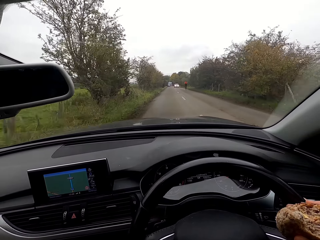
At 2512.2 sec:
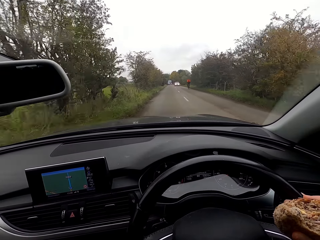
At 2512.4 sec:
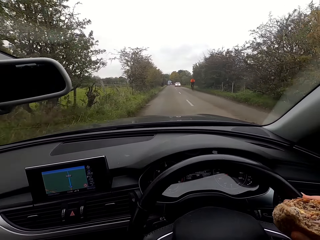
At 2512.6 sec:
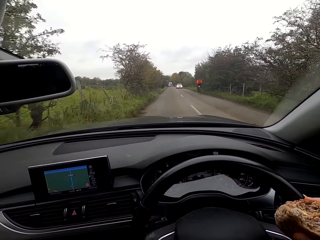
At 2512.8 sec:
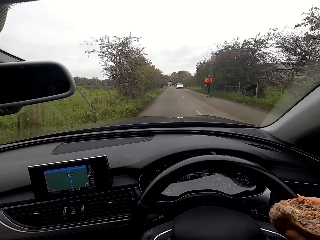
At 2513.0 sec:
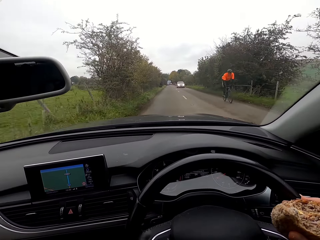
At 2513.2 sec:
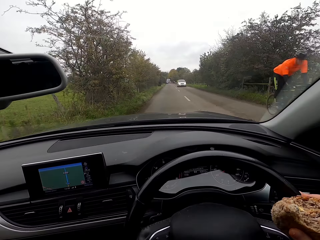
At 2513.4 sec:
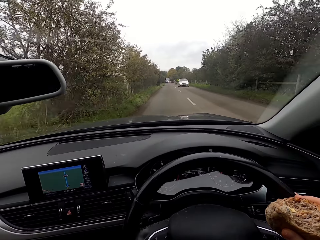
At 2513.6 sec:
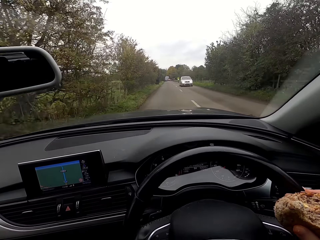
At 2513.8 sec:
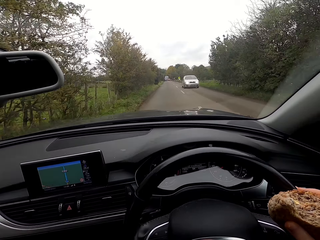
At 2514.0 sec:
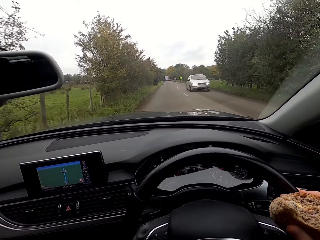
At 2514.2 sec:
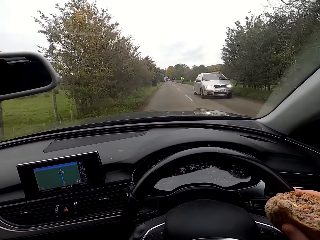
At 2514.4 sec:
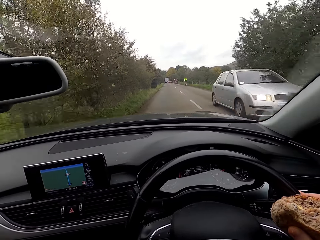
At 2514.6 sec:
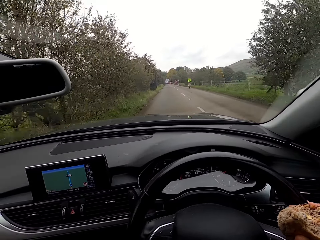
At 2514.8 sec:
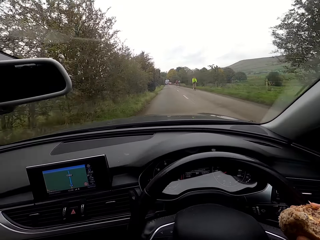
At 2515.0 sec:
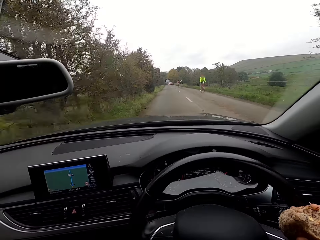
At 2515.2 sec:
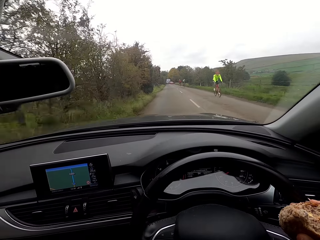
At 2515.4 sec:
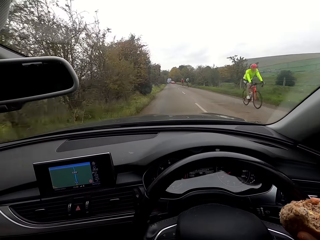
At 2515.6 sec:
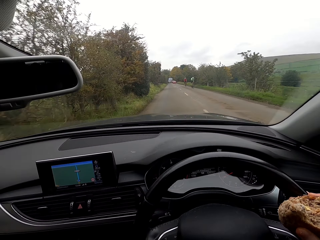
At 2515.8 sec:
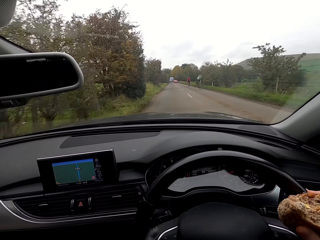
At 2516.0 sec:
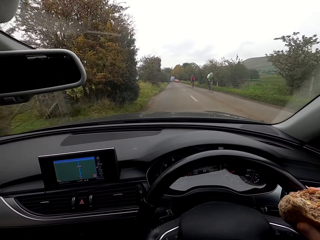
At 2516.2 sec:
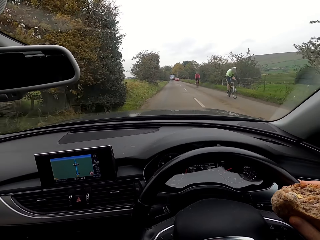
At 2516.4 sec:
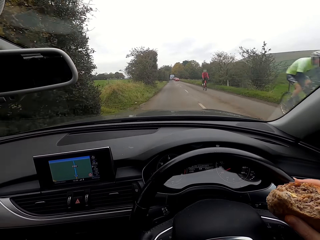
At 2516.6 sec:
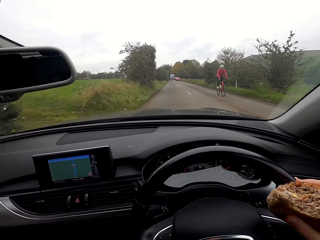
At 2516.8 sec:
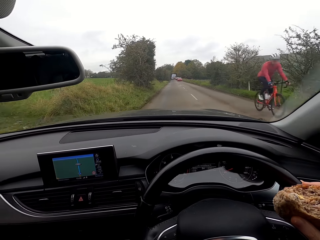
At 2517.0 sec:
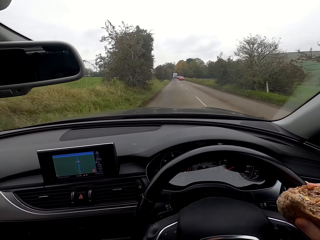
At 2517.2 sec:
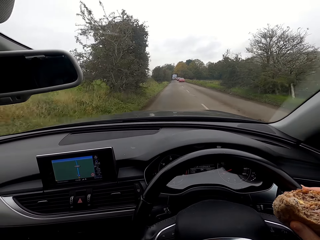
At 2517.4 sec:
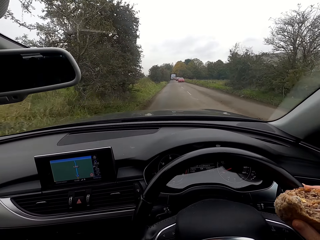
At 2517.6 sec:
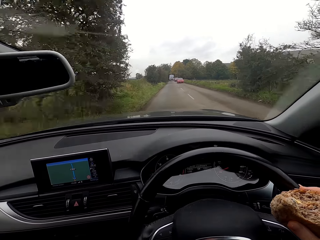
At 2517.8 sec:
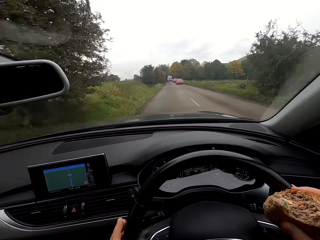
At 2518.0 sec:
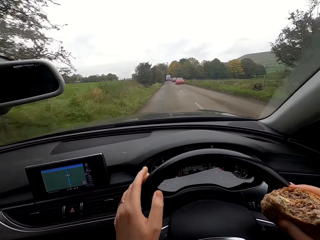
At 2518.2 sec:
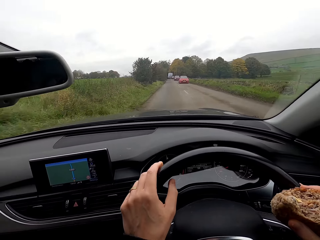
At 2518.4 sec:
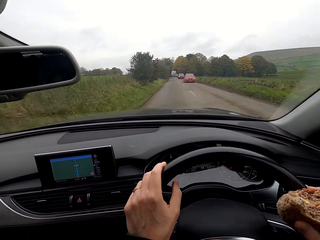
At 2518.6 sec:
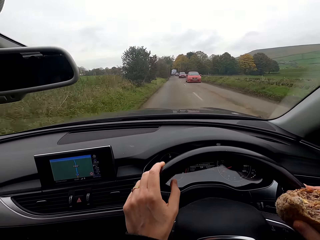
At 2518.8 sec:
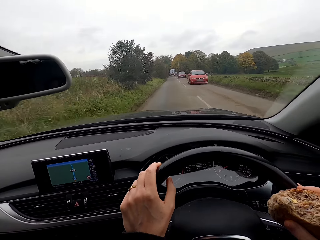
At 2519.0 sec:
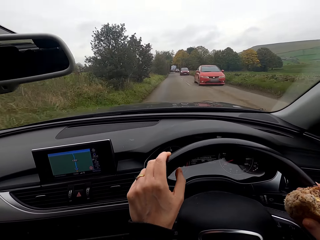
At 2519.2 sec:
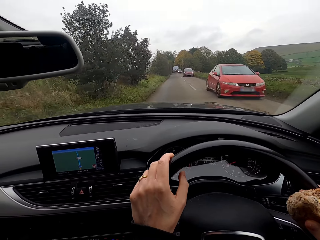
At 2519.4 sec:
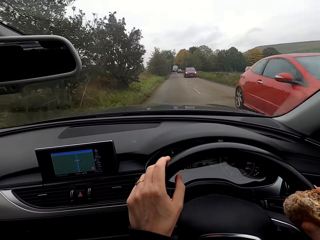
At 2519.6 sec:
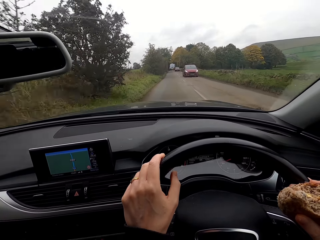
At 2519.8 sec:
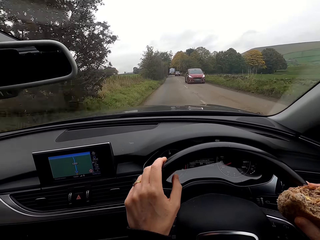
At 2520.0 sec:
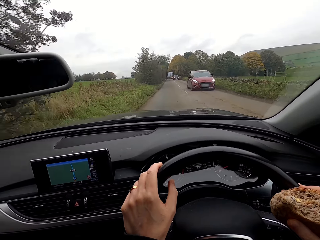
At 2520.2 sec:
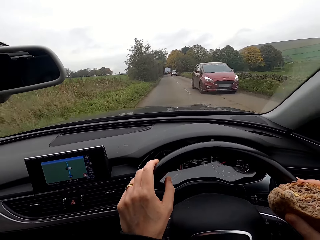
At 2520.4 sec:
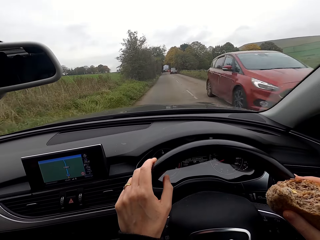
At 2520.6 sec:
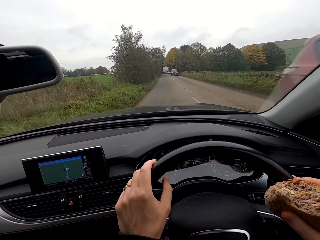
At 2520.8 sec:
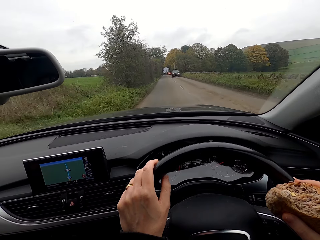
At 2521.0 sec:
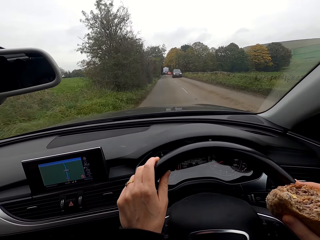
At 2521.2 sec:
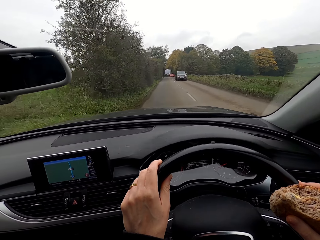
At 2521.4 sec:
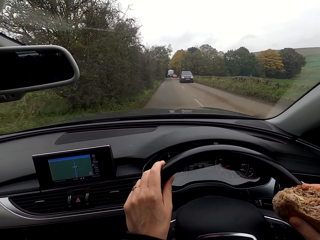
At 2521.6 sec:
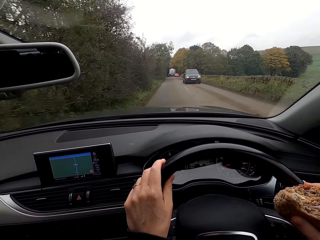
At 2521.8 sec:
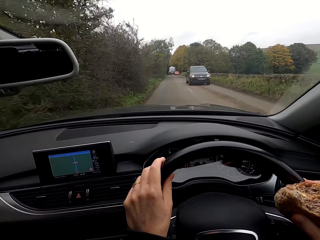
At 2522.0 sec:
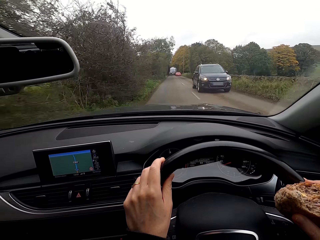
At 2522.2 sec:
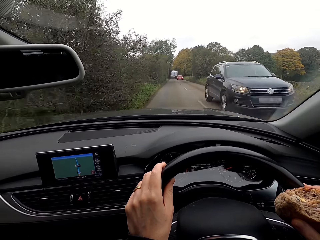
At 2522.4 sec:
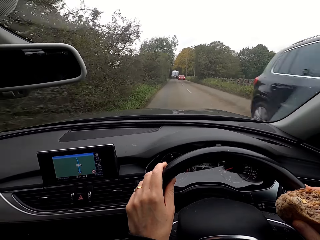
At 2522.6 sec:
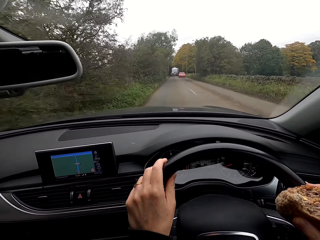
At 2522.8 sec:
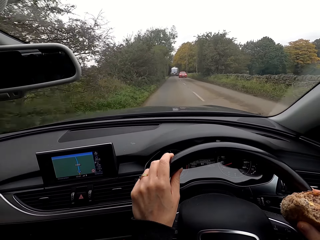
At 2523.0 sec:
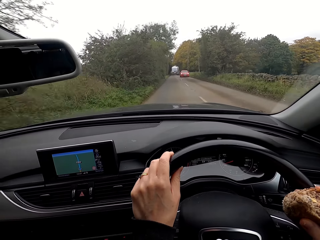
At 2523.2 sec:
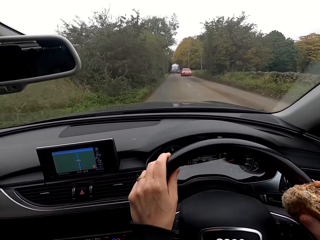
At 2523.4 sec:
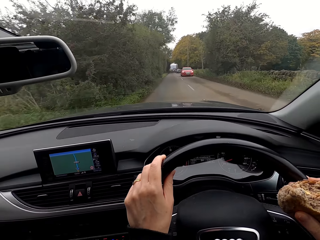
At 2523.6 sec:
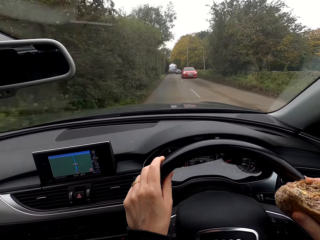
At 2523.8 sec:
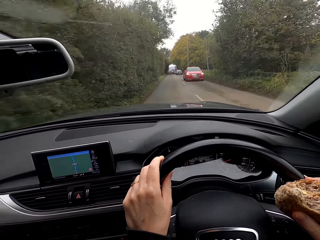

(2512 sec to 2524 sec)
A man rides a bicycle past the camera wearer. A car drives past her. Another man rides a bicycle past her. Another man rides a bicycle past her. Another man rides a bicycle past her. The camera wearer places her left hand on the steering wheel. She steers the steering wheel with both hands. A car drives past her repeatedly.

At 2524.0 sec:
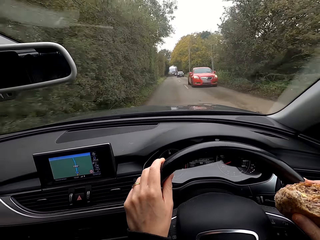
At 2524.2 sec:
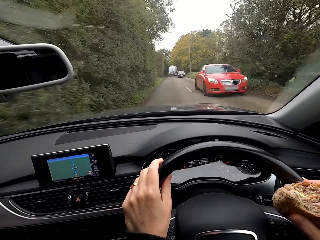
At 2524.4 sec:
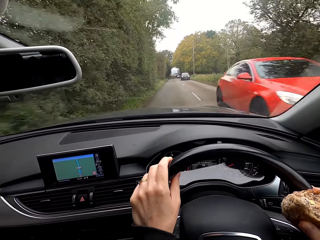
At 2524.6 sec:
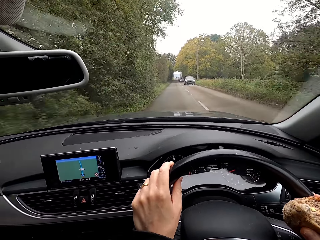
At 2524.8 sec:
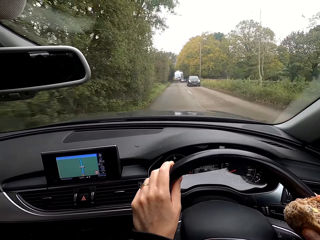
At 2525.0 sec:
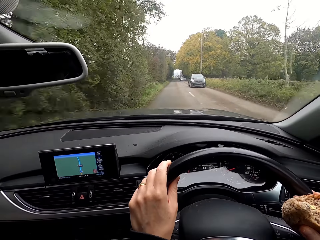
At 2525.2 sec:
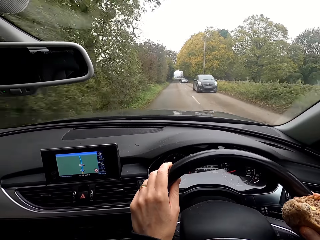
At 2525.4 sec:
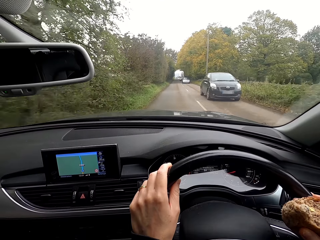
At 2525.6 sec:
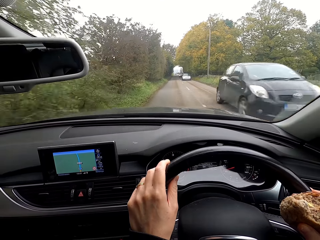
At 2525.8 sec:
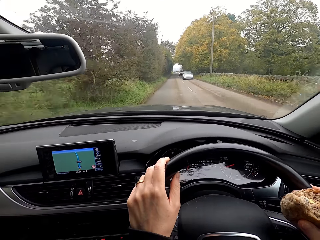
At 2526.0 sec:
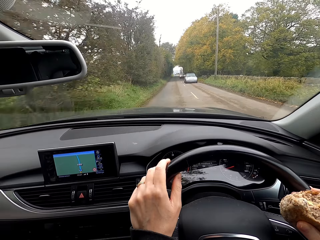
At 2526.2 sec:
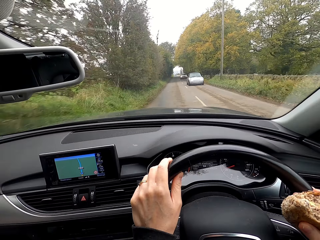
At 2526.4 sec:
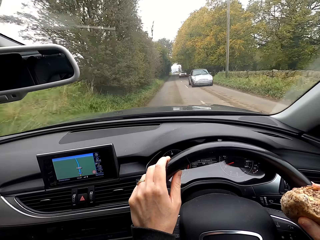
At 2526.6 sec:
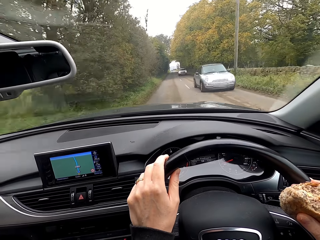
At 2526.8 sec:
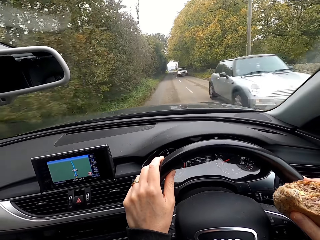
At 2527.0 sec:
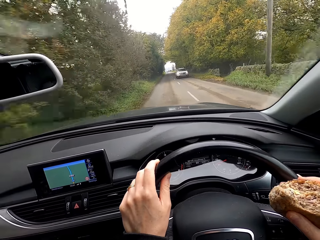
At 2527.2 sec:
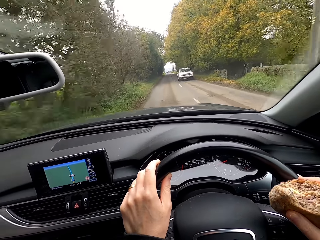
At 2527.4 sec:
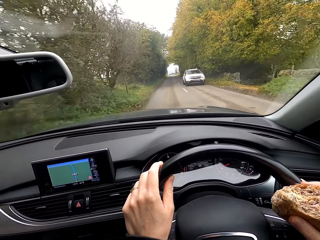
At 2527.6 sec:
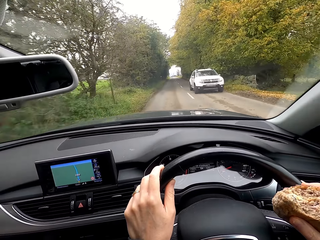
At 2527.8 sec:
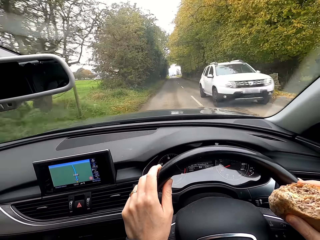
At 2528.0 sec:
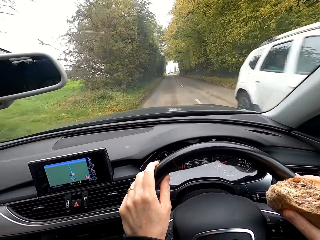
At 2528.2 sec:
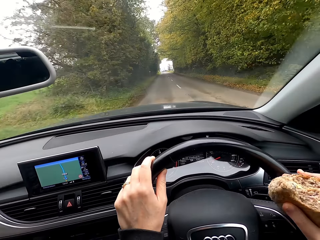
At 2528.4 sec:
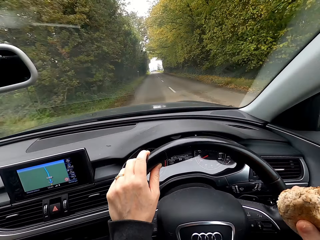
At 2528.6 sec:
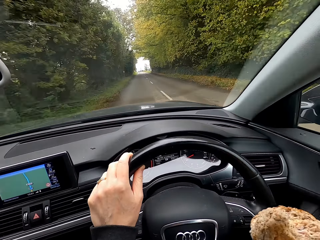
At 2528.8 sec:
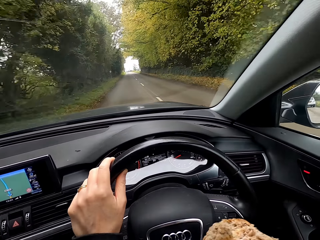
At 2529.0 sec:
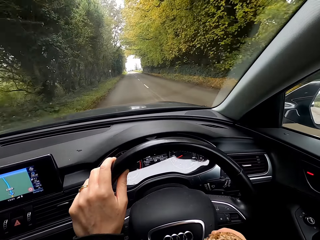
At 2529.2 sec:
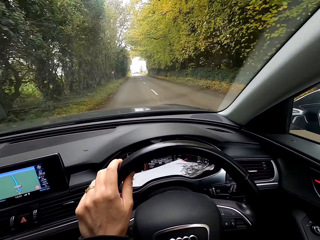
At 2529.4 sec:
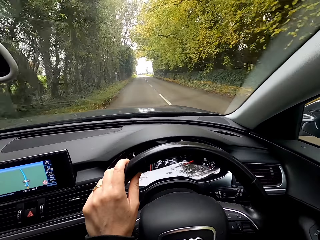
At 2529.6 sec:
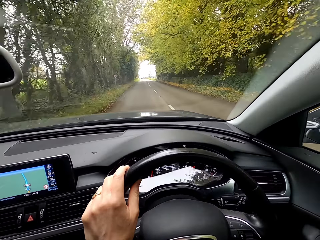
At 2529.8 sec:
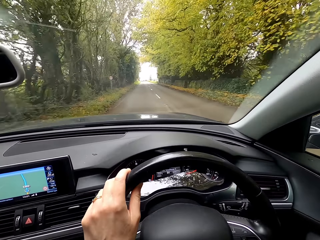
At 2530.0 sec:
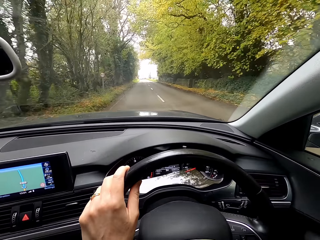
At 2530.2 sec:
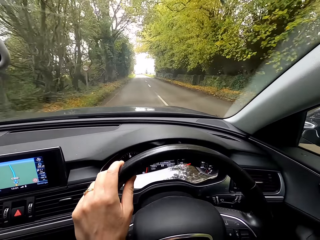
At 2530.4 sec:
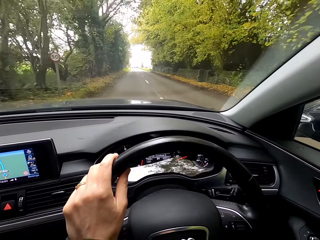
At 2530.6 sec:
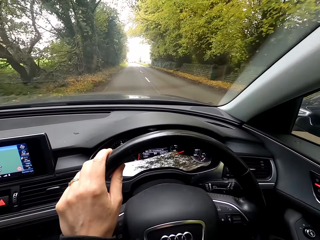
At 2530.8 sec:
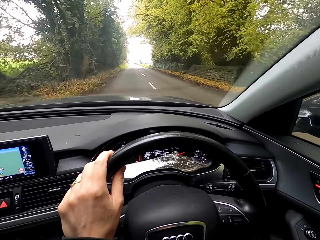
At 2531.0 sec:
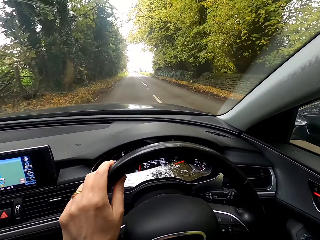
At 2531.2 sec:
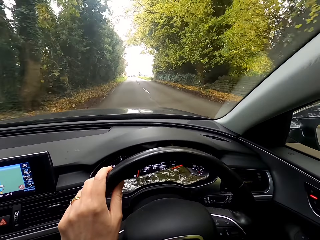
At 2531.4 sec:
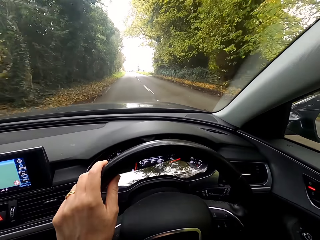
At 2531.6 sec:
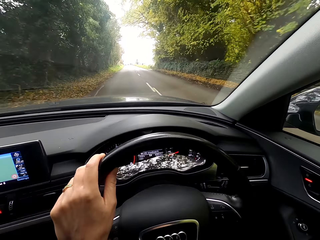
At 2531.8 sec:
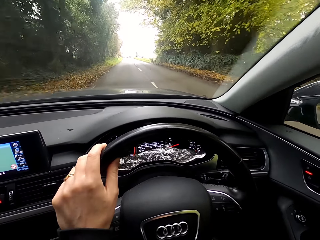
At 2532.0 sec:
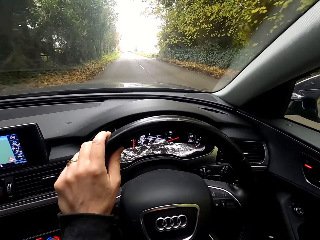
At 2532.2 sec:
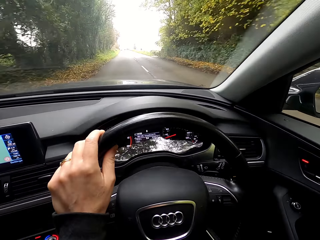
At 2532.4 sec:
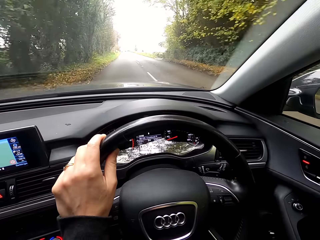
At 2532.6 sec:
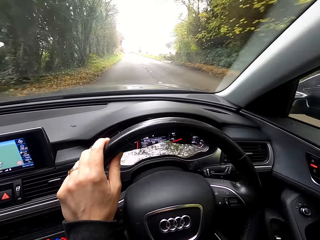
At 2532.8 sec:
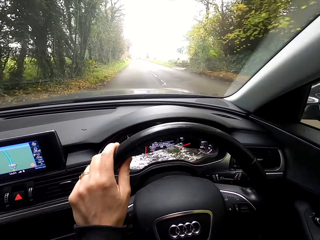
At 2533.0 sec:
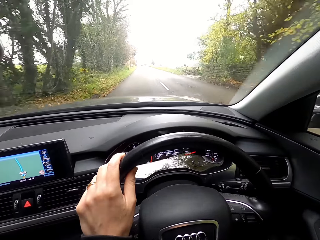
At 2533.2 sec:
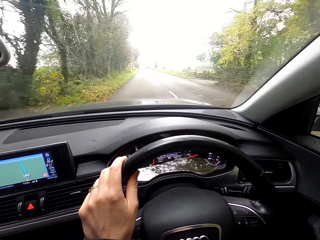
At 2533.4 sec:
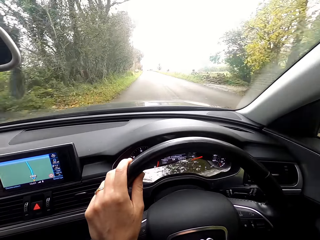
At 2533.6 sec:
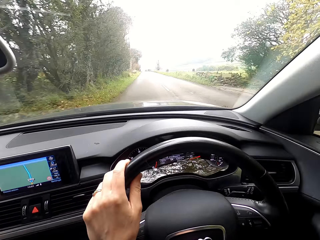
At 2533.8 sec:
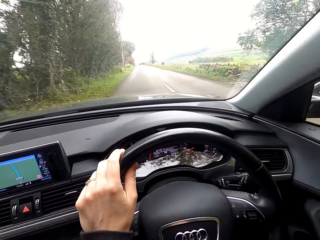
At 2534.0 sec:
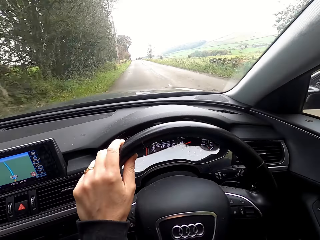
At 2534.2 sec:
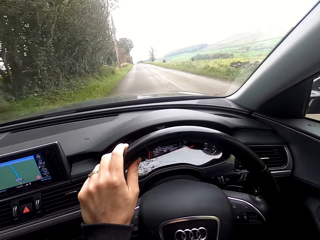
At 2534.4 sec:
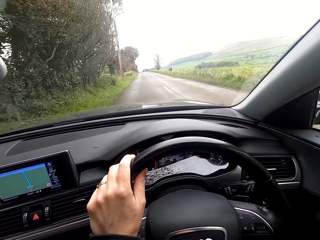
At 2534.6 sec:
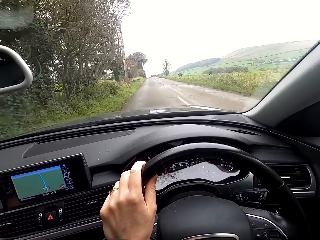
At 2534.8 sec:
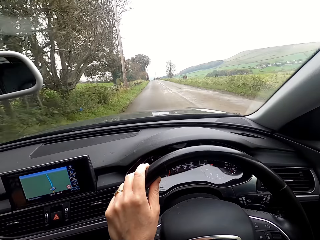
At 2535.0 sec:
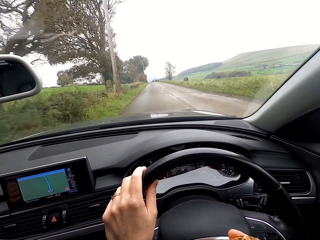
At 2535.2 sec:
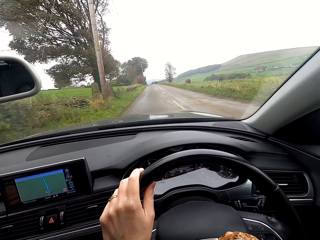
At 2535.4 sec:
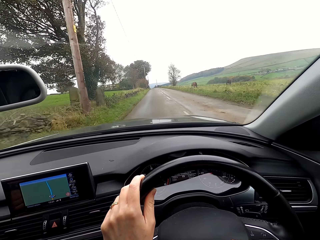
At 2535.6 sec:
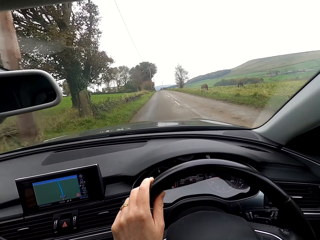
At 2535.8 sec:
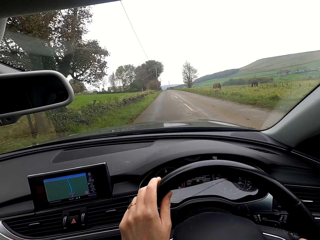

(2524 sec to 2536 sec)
A car drives past the camera wearer repeatedly. The camera wearer drops her left hand from the steering wheel. She steers the steering wheel with her left hand.
